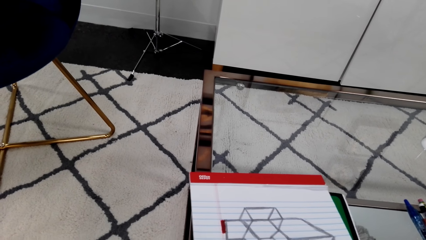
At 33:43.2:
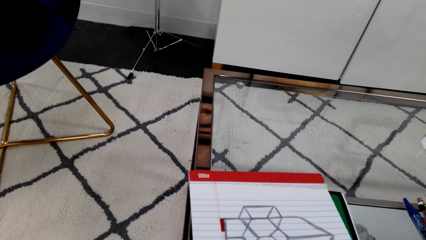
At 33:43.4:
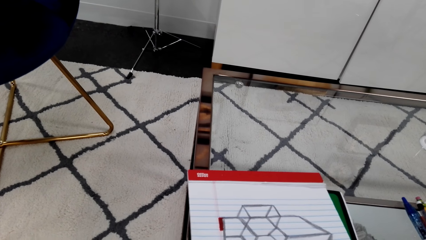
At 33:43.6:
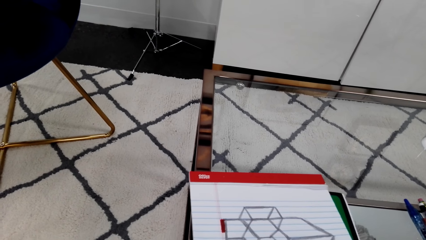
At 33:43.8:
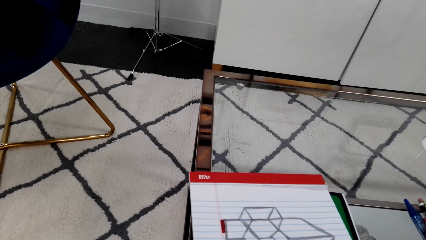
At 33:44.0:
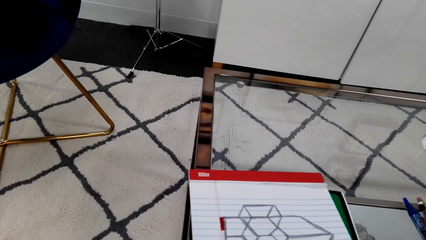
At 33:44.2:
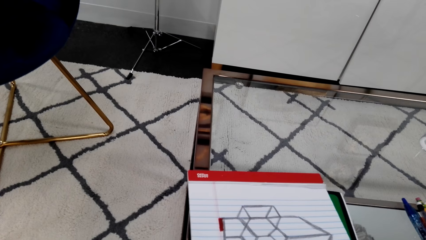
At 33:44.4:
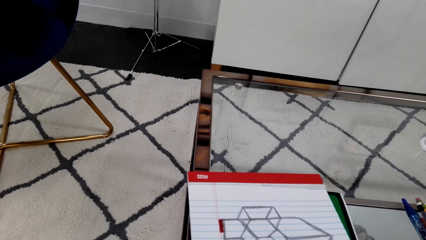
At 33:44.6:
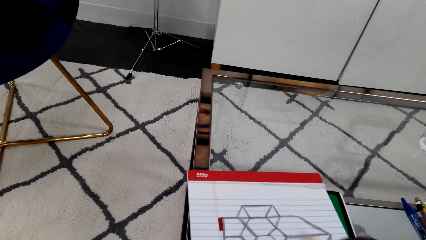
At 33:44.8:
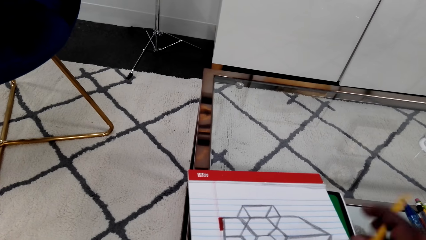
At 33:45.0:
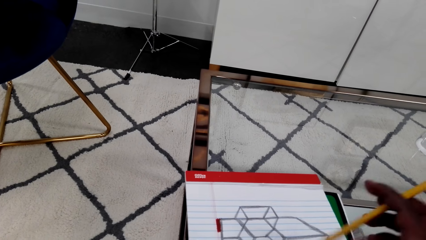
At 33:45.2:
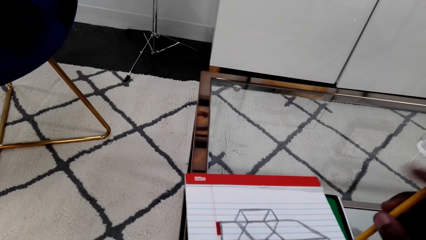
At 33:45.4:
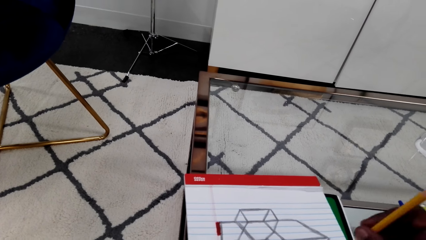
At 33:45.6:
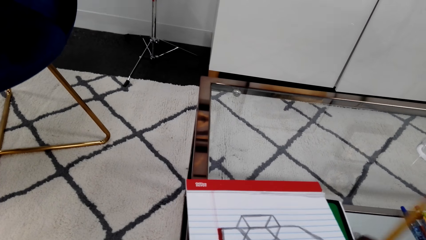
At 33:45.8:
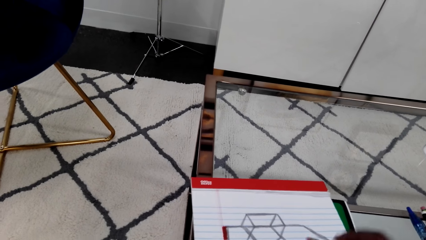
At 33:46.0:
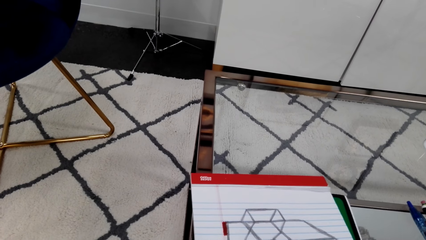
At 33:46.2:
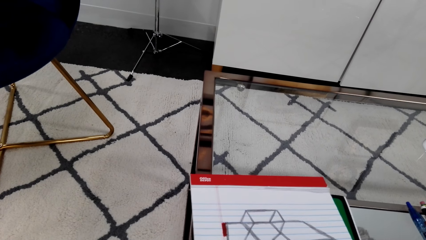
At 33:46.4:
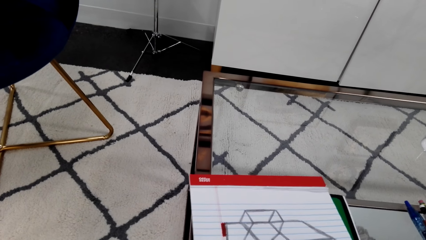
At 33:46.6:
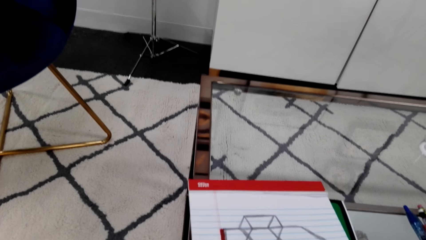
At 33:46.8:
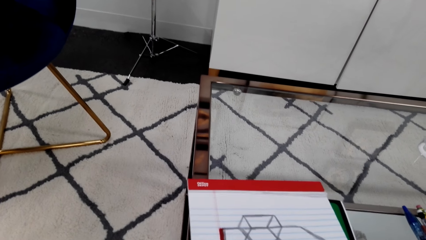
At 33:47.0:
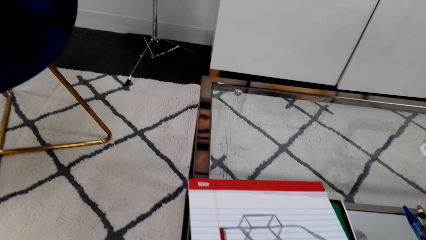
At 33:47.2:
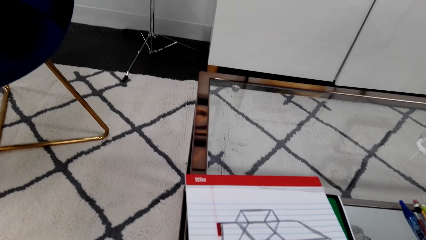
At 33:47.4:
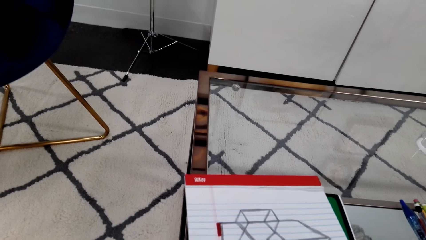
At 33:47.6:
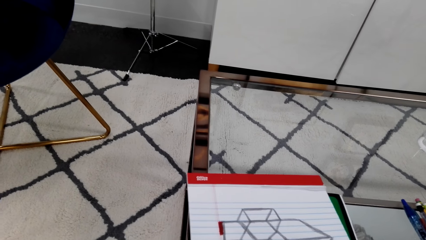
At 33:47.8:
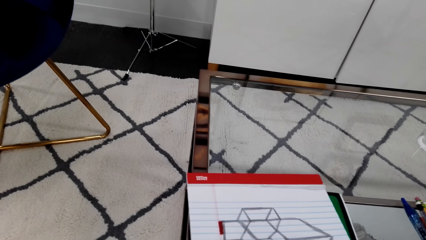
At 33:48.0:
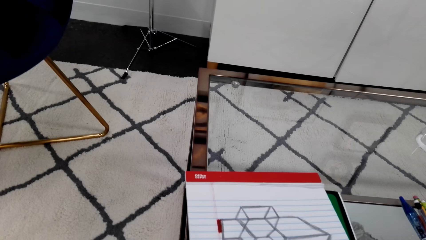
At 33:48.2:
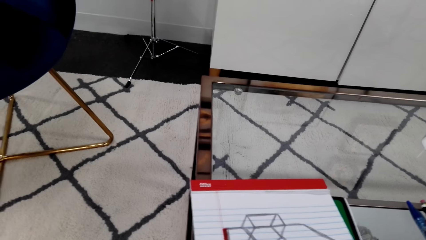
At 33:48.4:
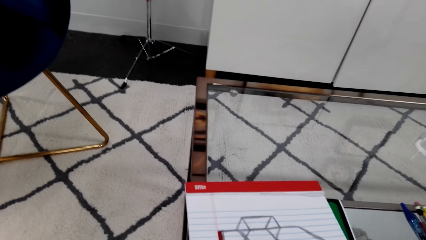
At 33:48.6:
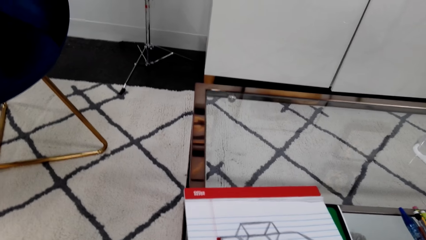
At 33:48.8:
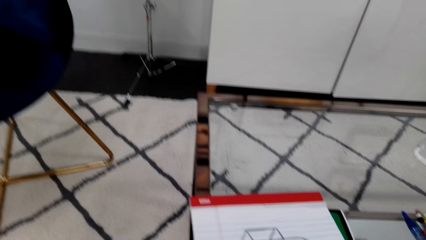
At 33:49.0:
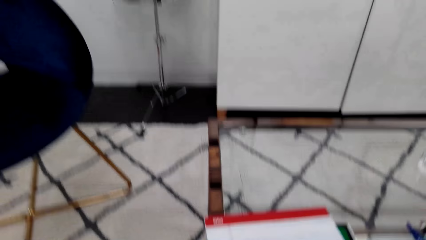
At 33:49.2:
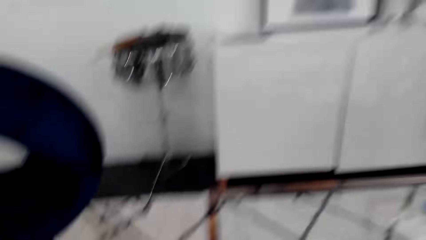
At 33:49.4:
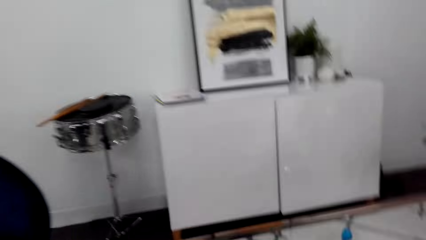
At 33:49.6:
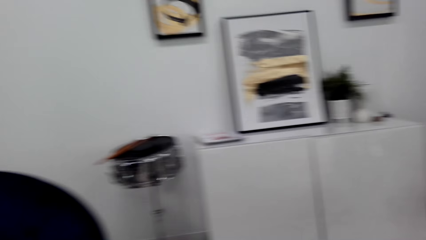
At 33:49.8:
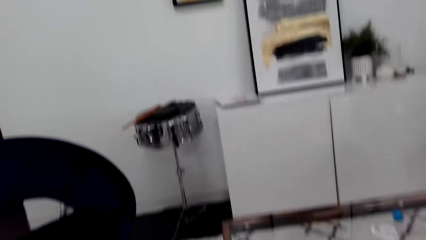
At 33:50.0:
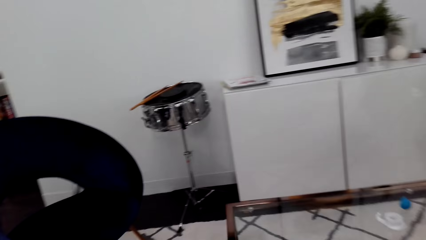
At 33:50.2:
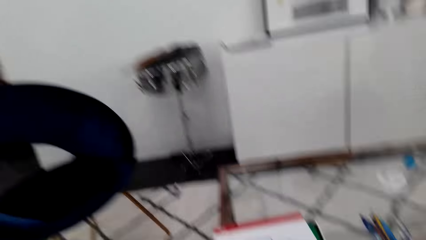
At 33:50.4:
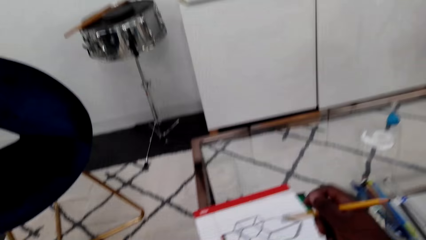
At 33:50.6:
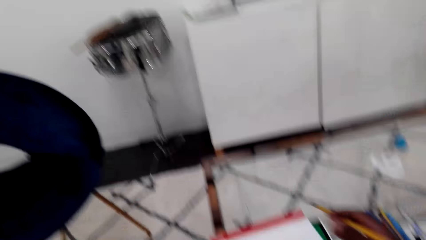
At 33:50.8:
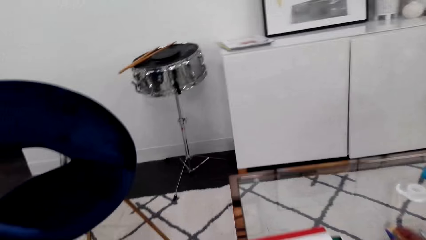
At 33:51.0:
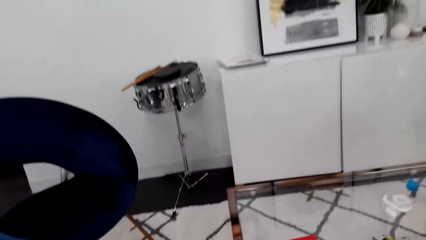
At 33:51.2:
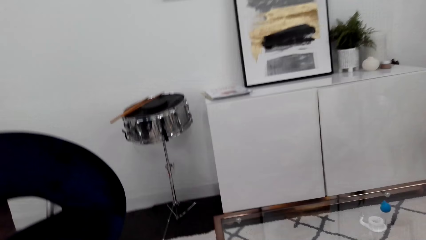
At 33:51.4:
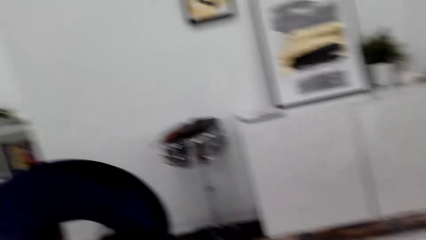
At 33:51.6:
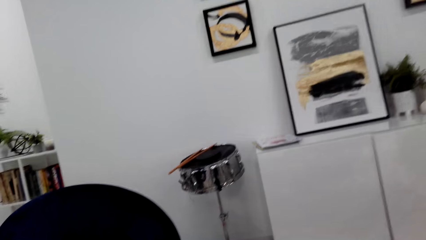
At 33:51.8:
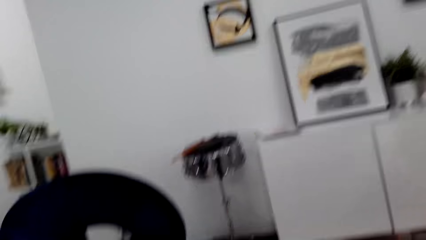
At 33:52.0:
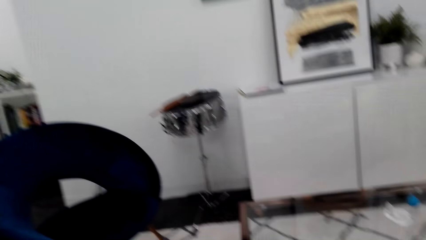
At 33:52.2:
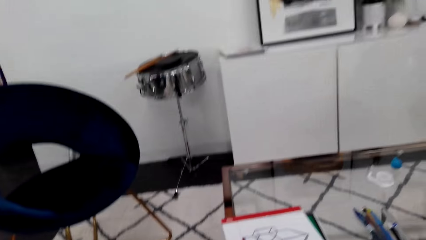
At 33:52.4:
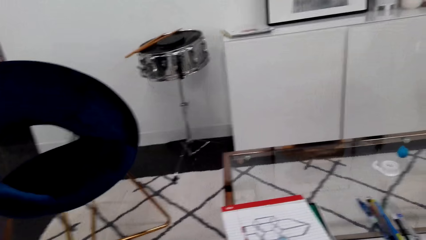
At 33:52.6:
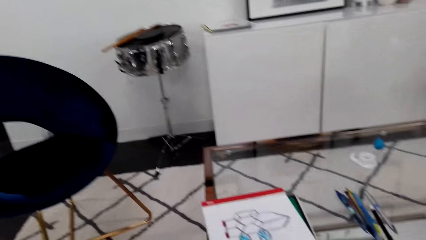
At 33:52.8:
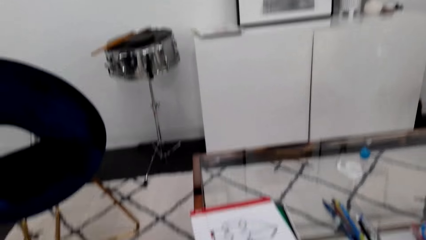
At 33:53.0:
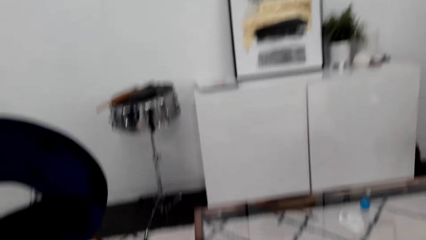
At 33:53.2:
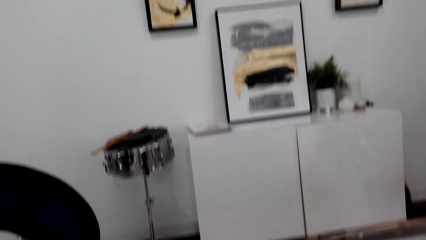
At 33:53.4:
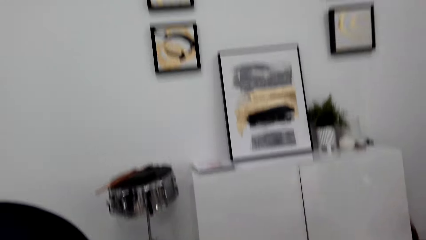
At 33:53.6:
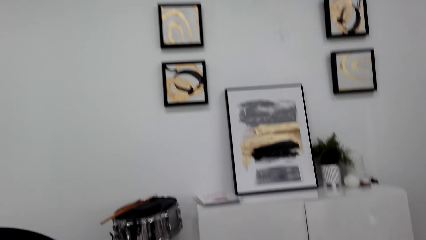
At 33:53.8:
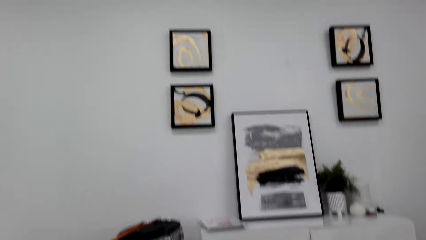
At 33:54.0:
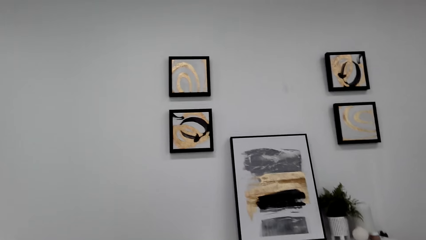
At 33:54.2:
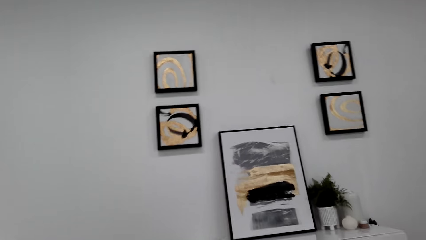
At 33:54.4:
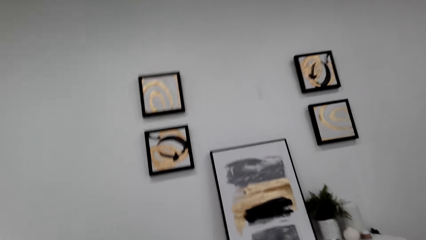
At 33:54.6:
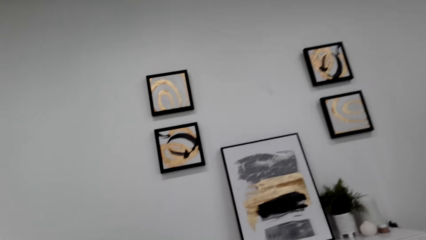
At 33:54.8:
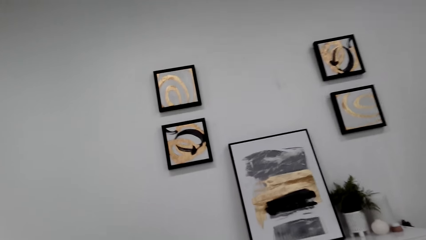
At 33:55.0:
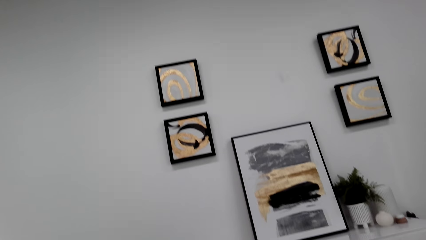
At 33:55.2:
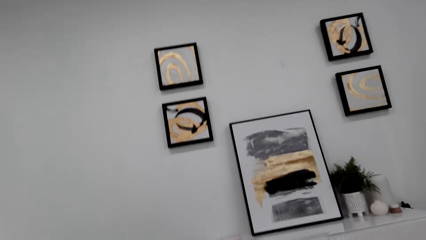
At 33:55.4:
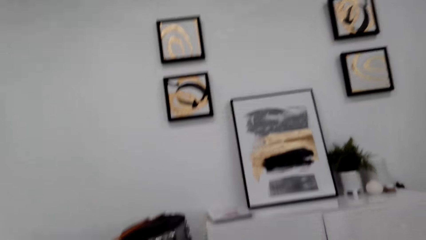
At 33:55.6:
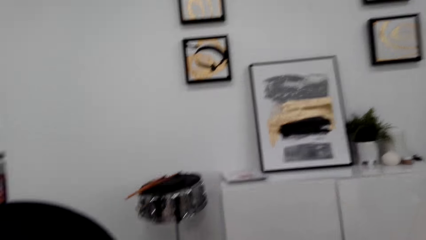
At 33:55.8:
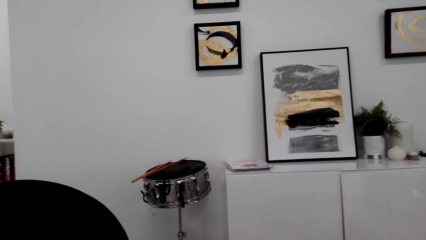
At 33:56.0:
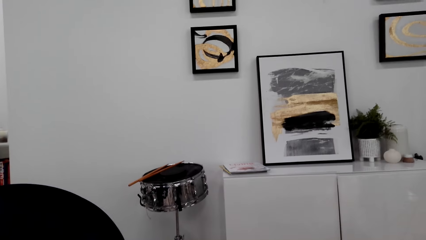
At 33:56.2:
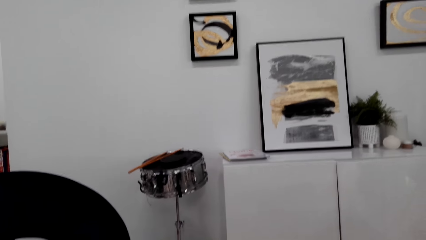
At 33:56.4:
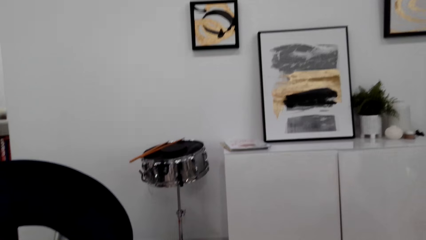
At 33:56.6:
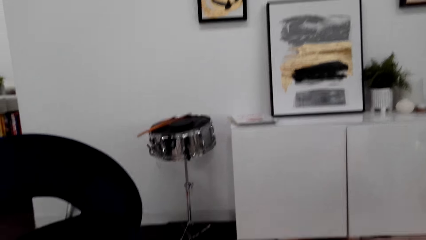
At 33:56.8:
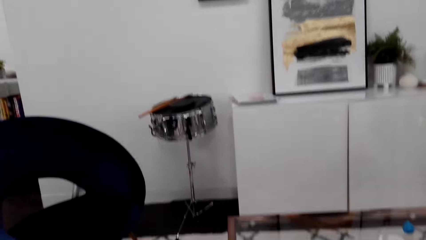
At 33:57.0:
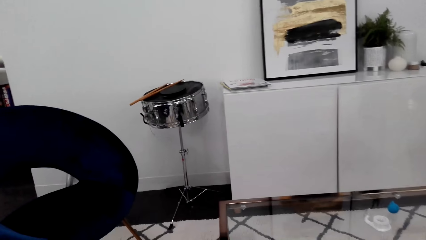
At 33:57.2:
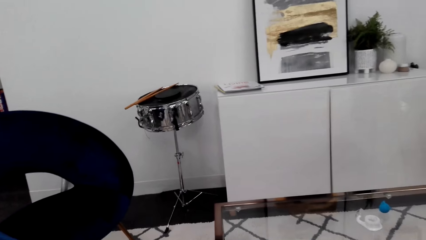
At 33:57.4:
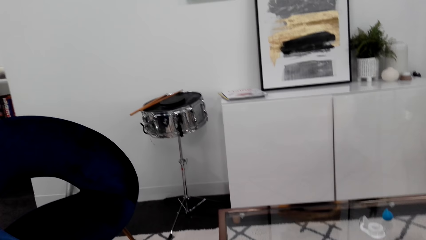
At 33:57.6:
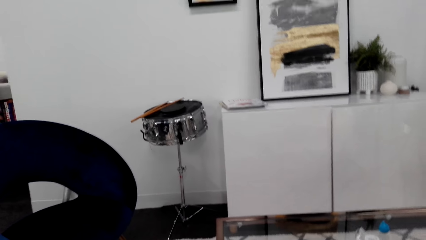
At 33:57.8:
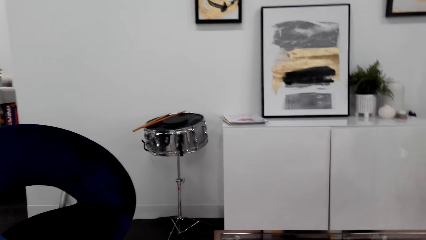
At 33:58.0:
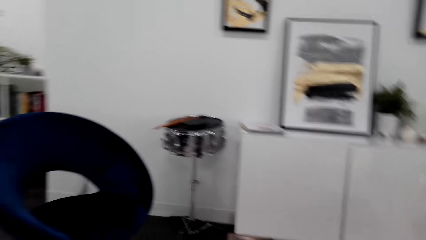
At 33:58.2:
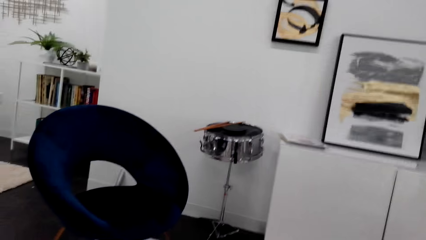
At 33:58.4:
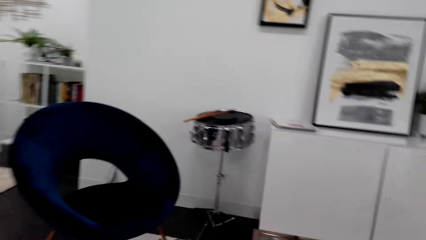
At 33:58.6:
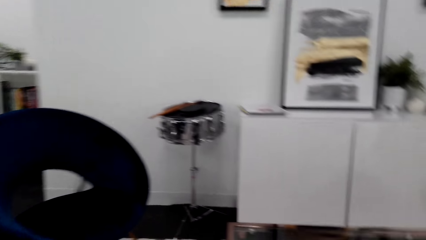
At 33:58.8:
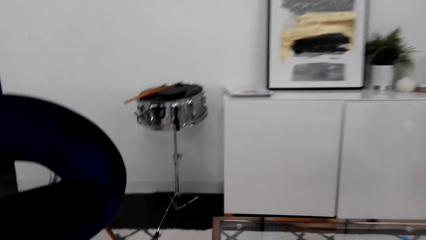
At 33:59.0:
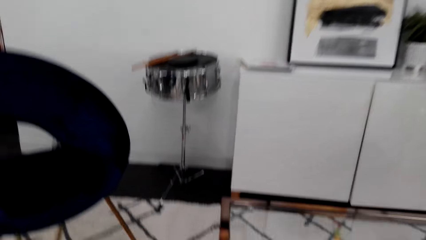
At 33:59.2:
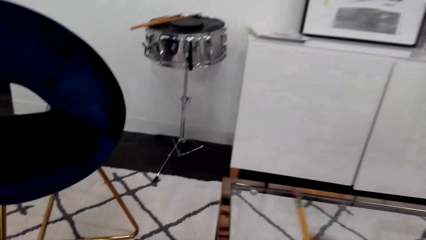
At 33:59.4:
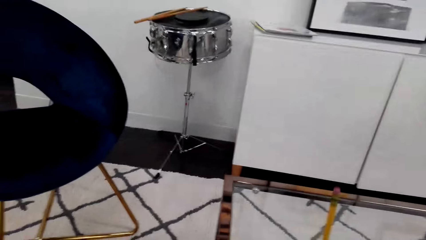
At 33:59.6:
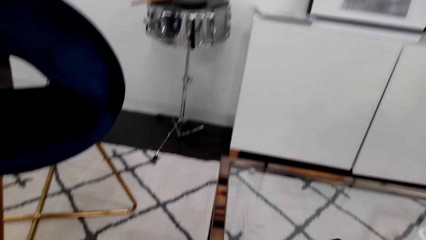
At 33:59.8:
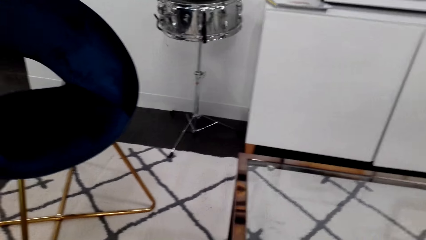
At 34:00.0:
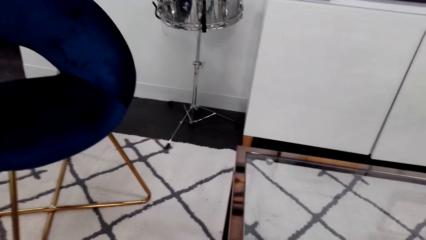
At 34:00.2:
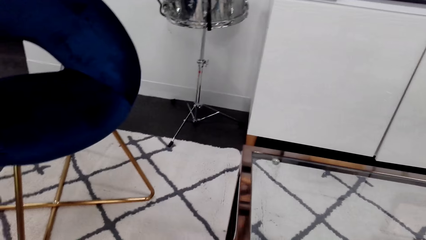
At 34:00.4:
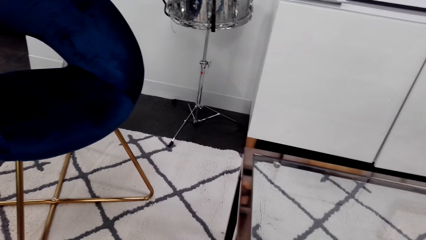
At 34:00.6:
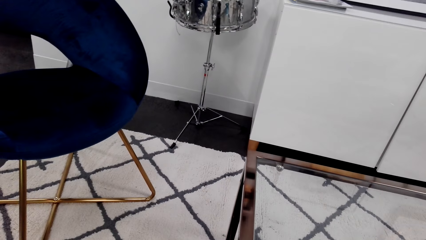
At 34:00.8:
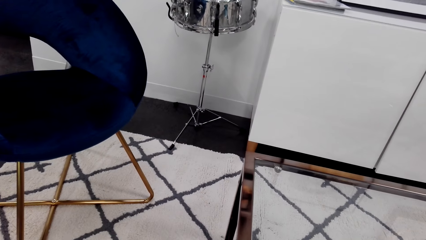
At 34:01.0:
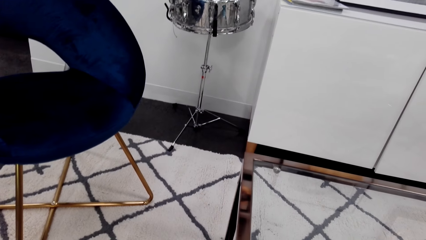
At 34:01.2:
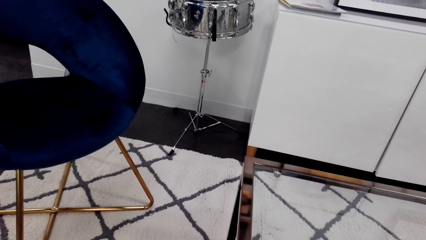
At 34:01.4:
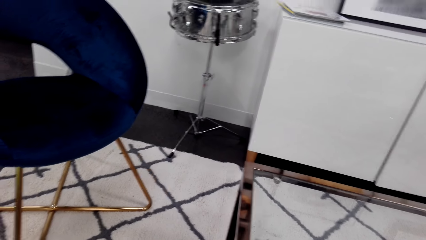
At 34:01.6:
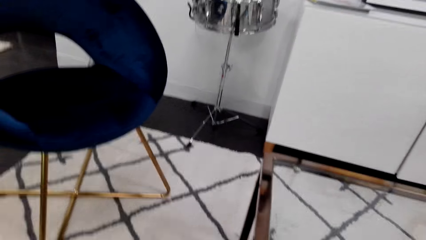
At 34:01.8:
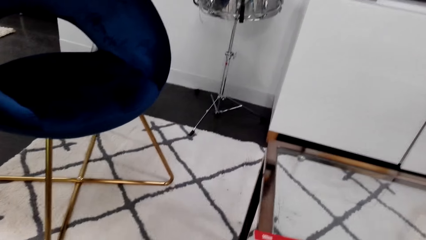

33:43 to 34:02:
The camera wearer puts a hand up. They stop drawing. They look at the painting.
